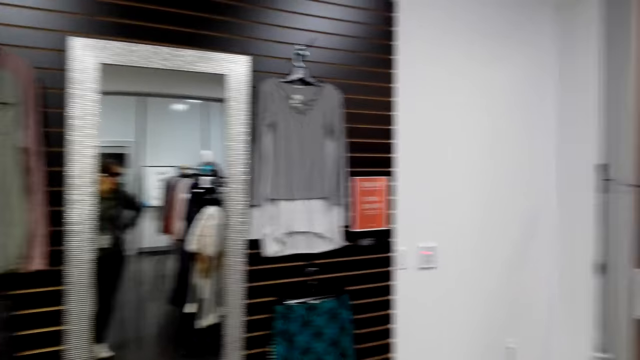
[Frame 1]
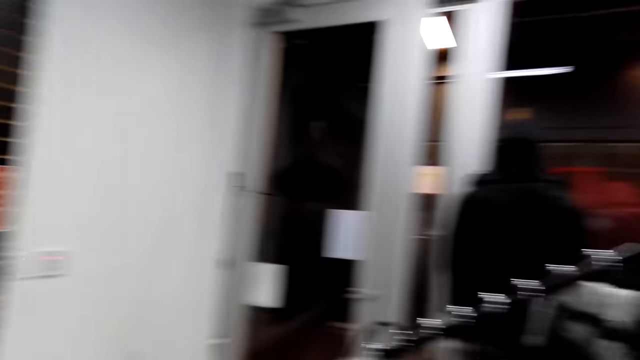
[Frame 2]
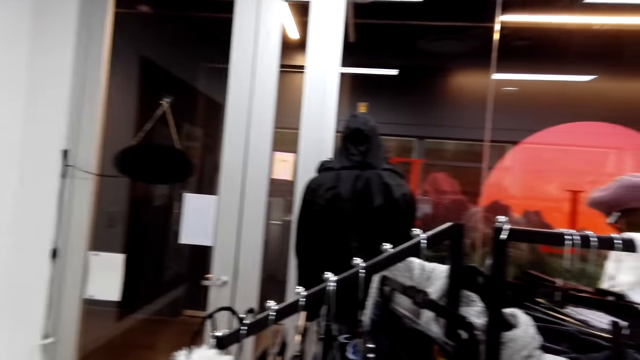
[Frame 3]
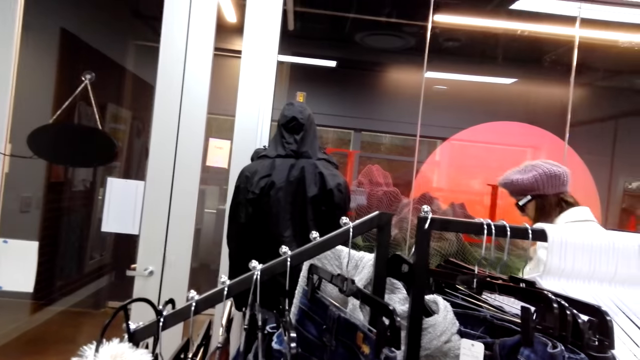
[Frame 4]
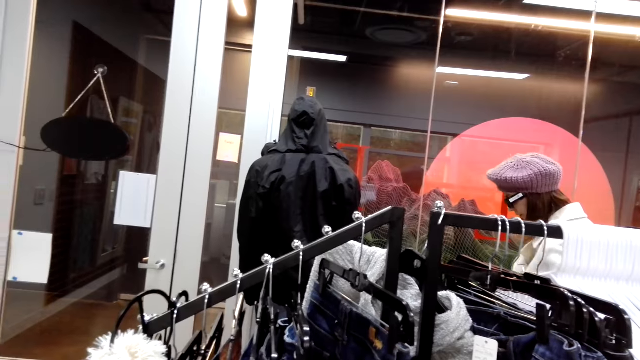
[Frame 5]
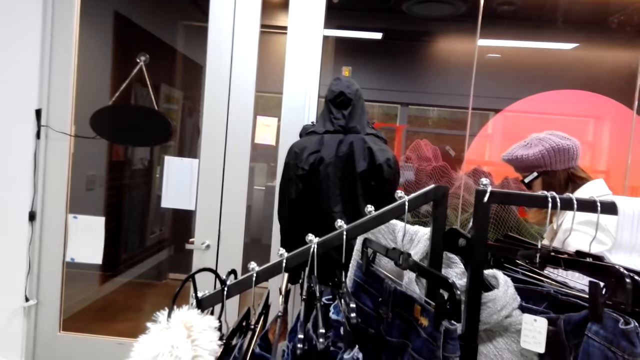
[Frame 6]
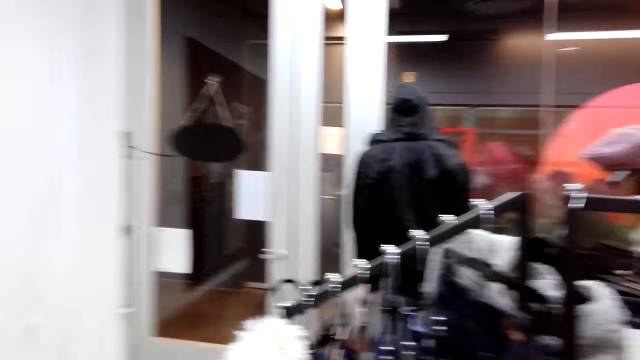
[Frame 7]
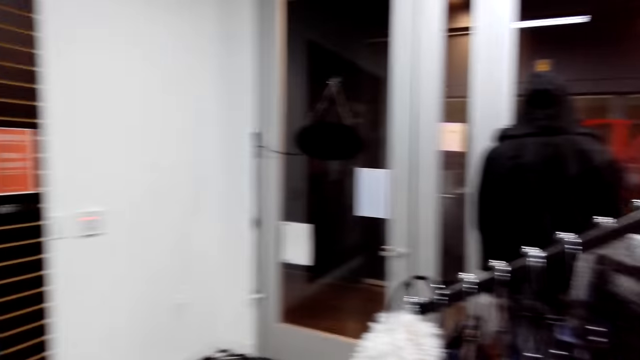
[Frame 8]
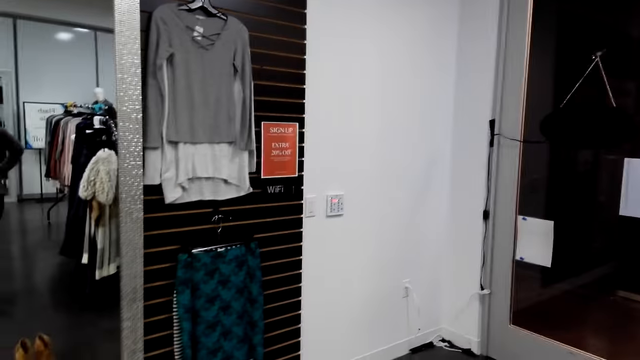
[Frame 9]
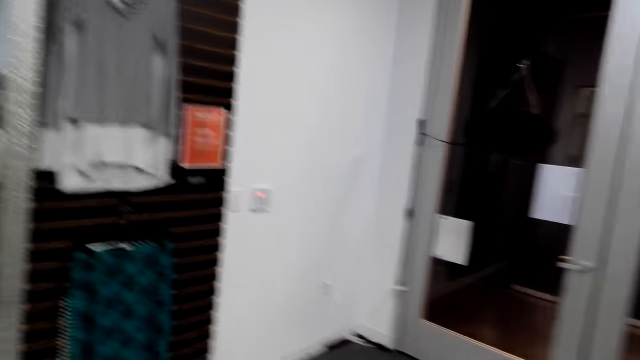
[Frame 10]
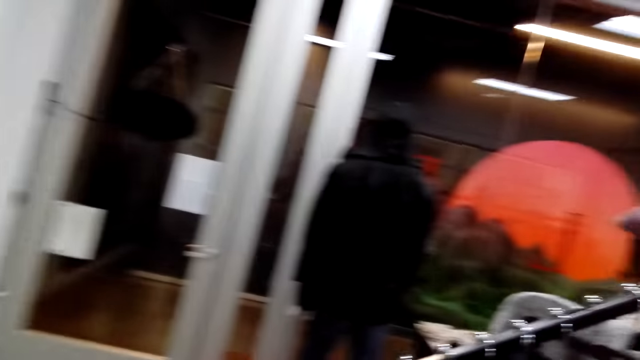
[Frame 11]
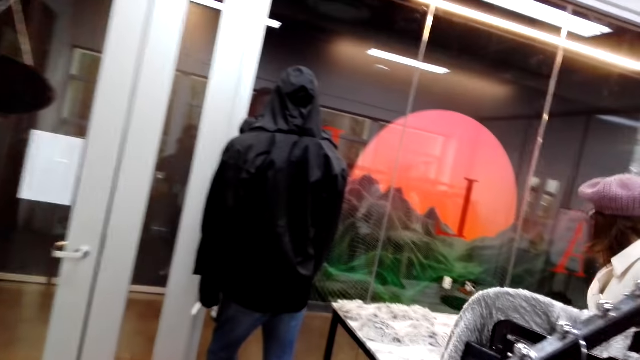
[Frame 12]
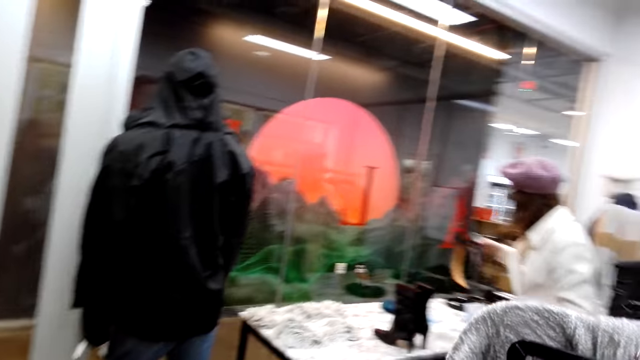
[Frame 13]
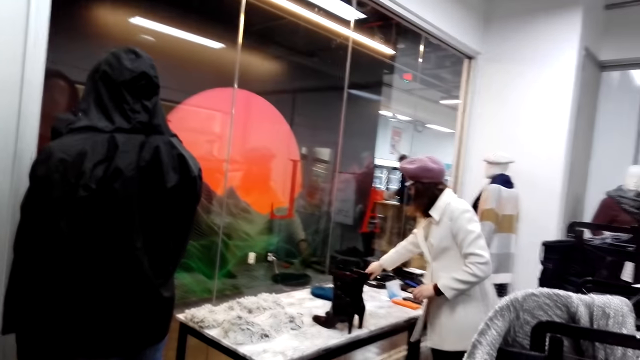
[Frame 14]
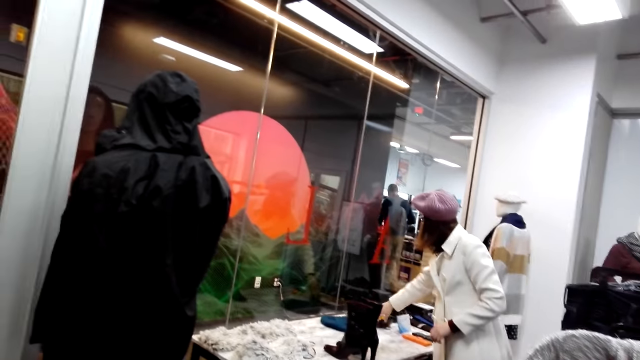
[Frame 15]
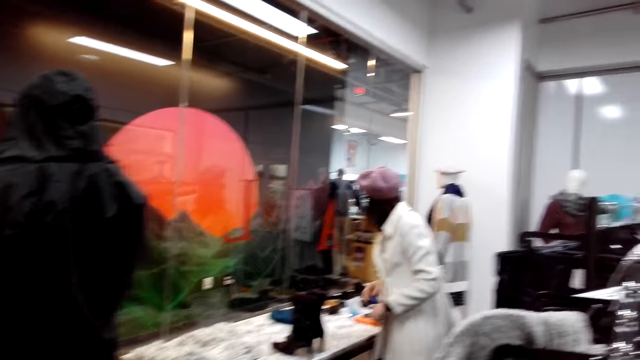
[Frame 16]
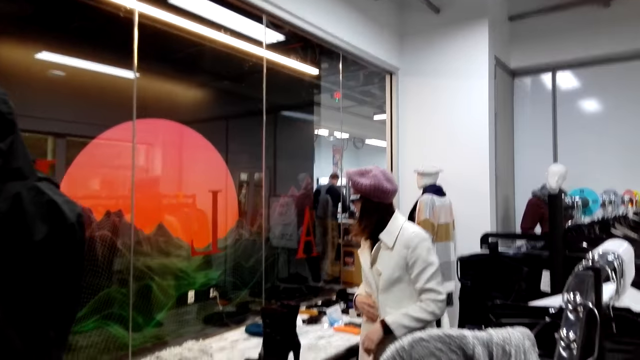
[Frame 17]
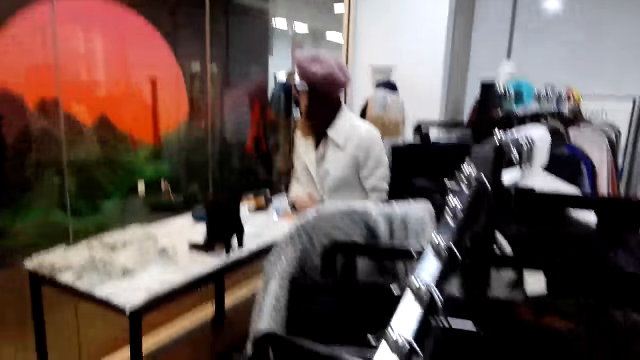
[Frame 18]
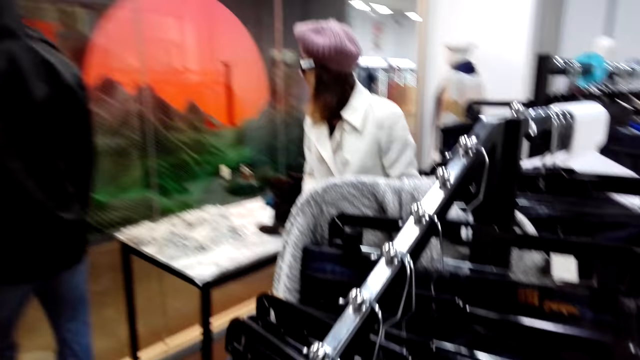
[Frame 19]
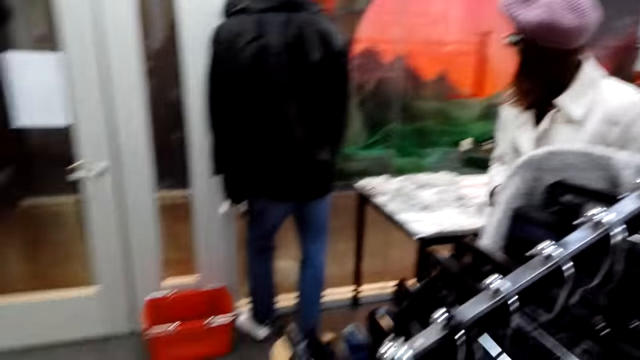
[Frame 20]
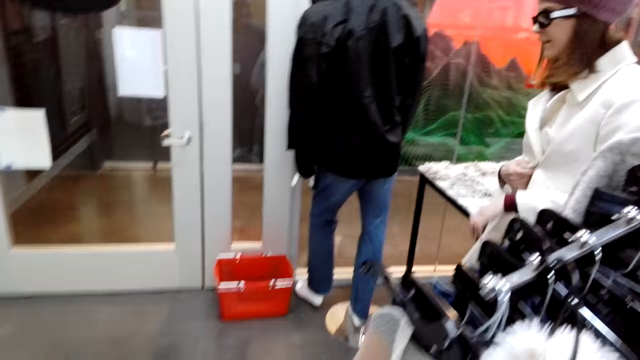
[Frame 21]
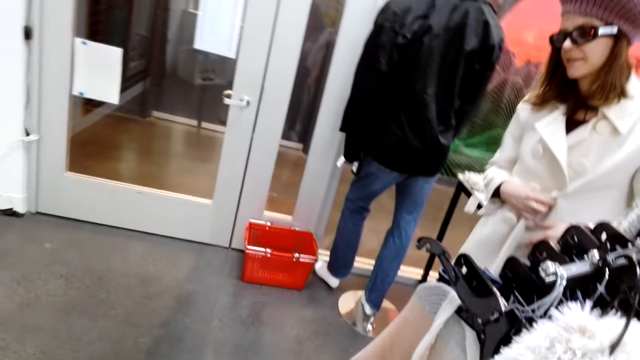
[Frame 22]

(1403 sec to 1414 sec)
The camera wearer looks at a woman. The woman converses to the camera wearer. The camera wearer looks around. They walk in the store and converse to the woman. The woman touches the surface and walks in the store.

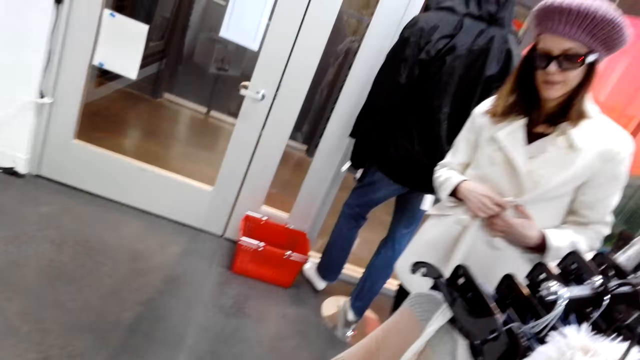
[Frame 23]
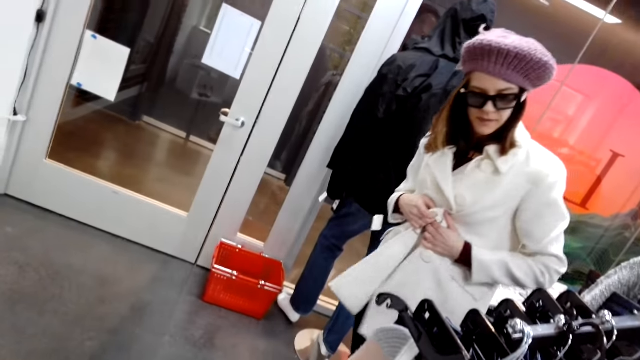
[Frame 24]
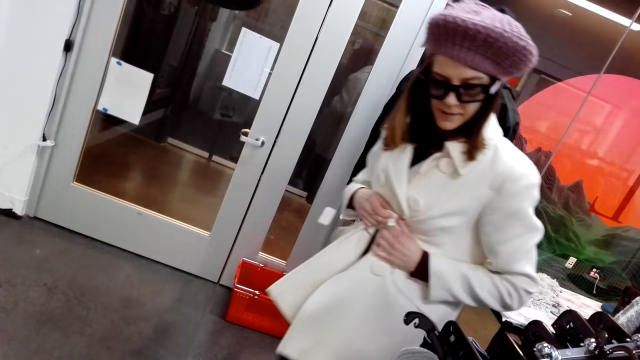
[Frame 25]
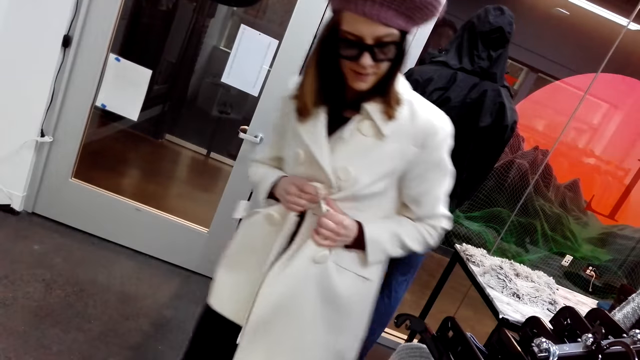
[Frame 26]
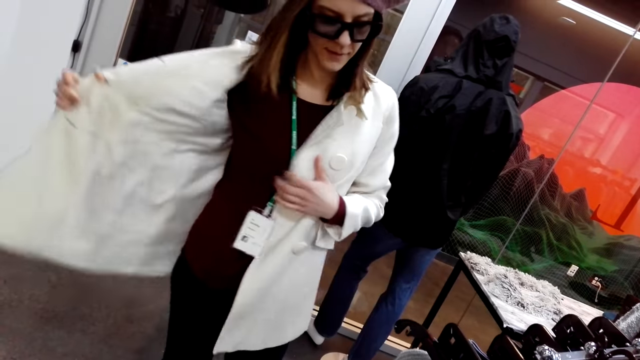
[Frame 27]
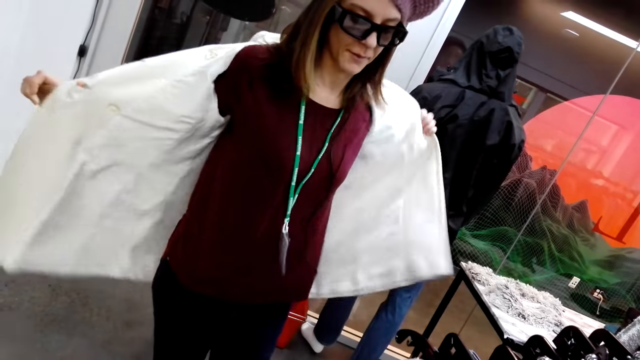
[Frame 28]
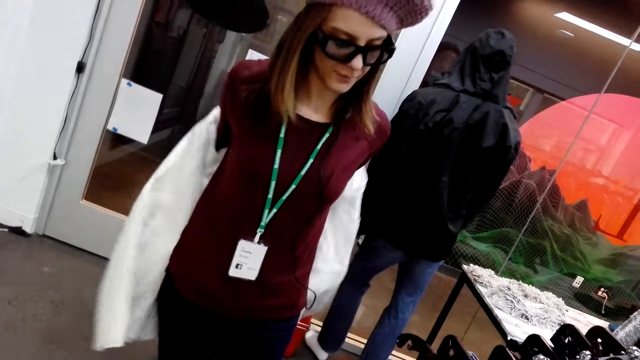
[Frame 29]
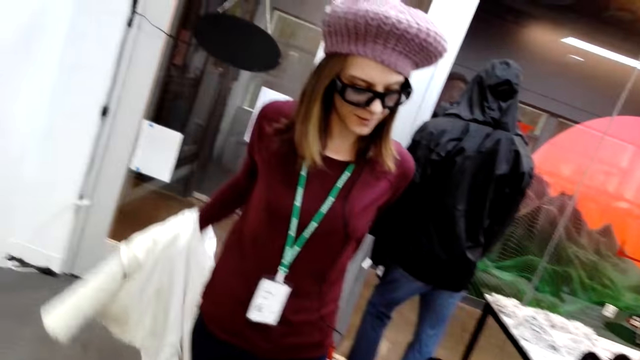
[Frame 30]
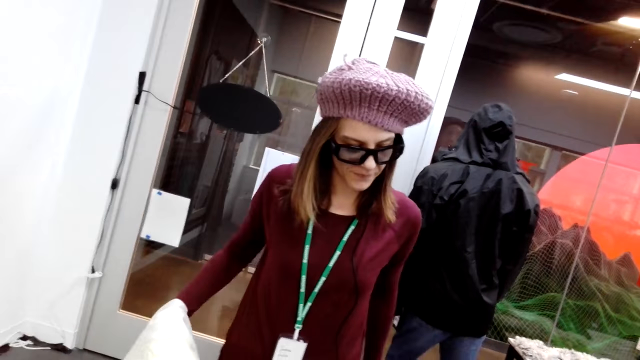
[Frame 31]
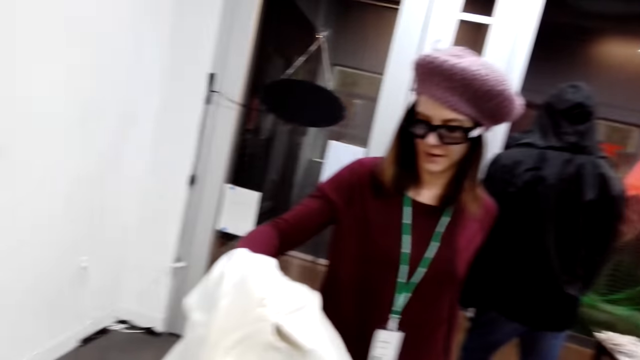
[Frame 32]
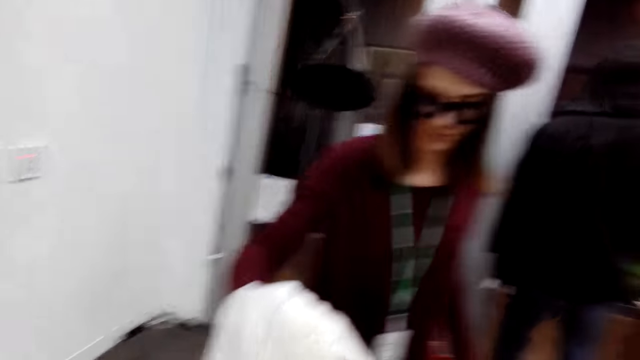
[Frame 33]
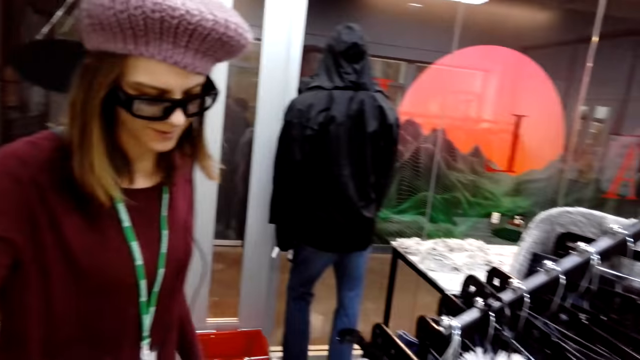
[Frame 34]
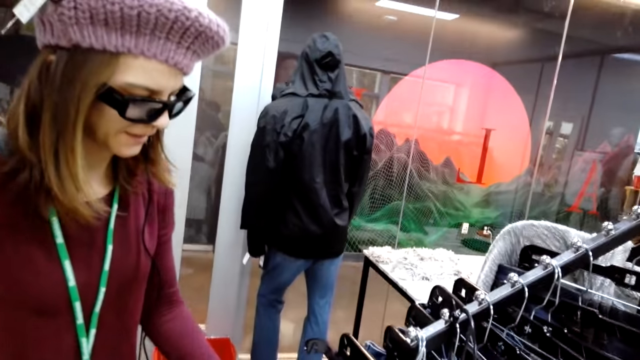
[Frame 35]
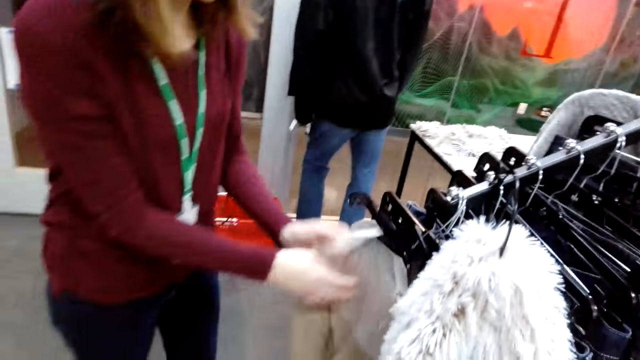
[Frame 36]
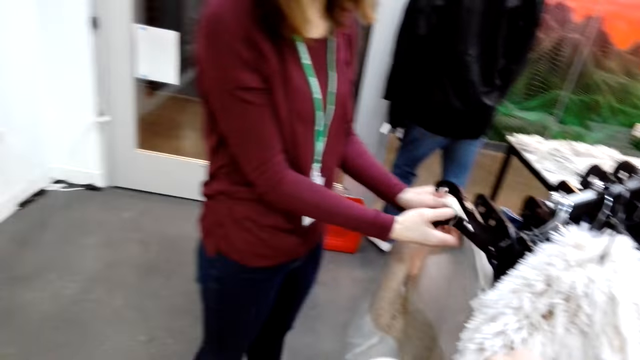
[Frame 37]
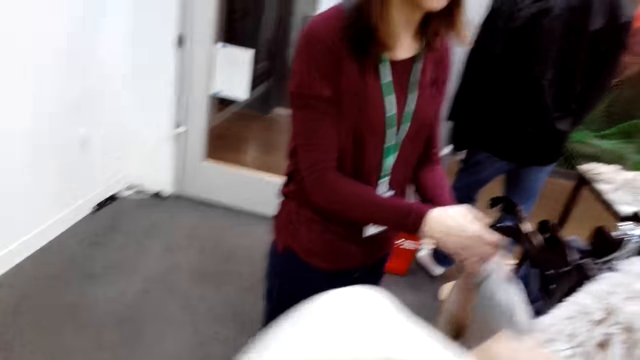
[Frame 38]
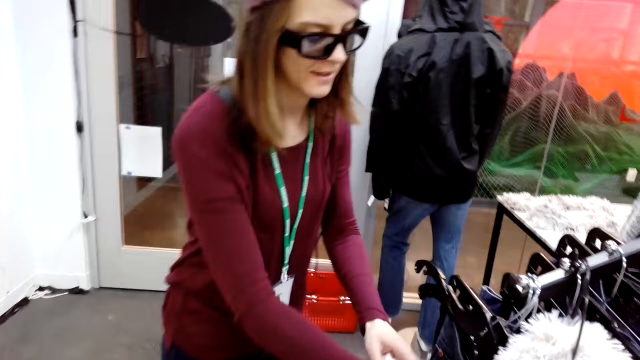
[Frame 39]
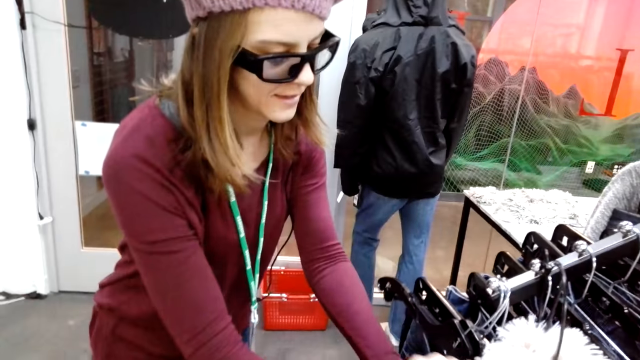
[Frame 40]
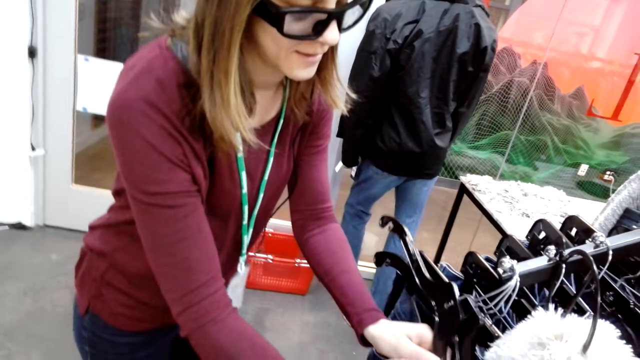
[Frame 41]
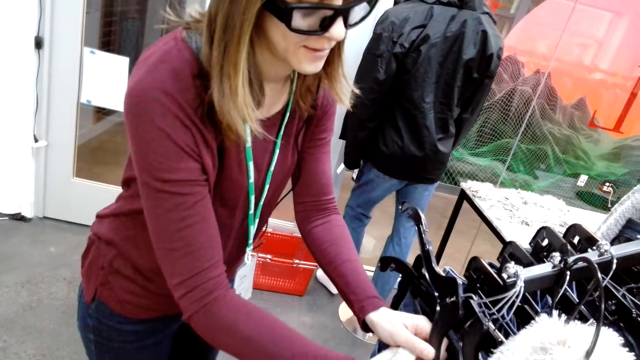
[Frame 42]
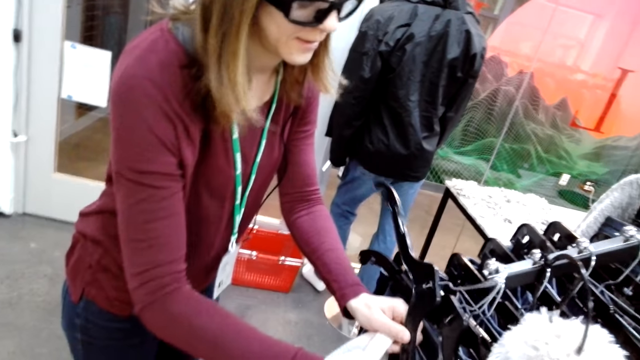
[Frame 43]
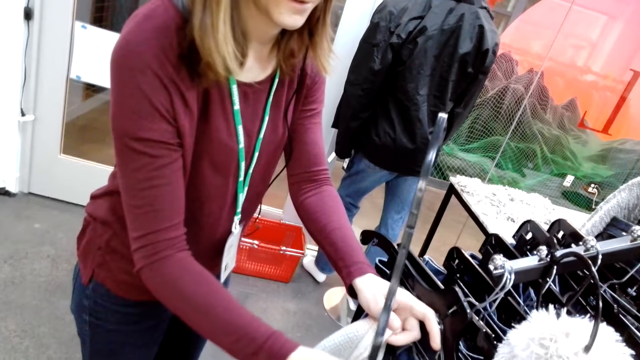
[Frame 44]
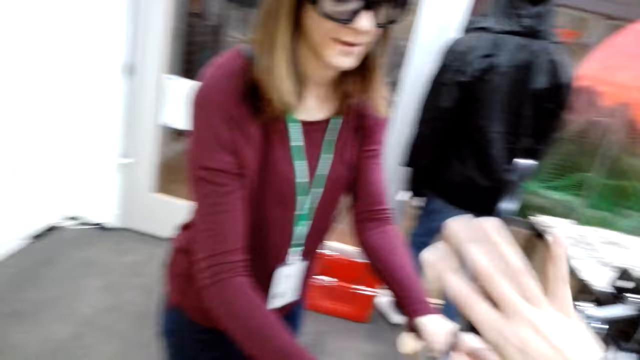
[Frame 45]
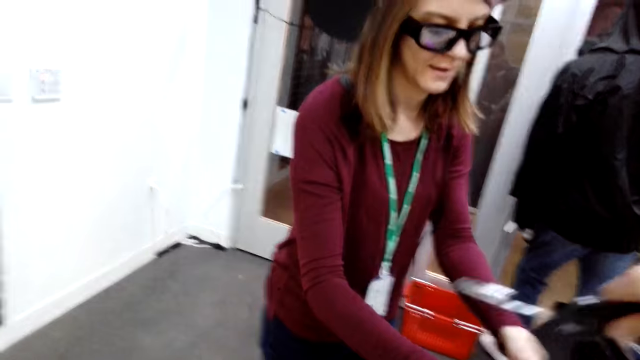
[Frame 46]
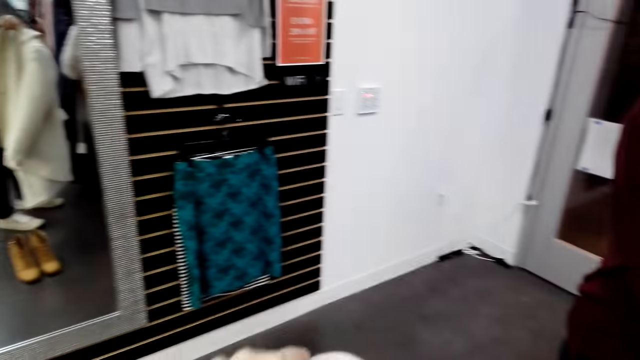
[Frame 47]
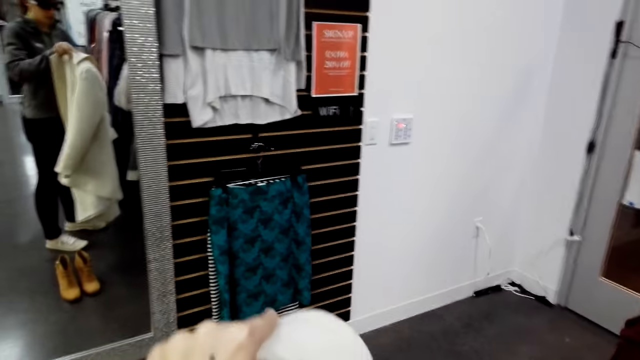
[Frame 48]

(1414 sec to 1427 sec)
The camera wearer converses to the woman. The woman unbuttons the buttons on the trench or coat and removes the trench. The camera wearer looks at the woman. The woman hands the camera wearer the coat. The woman removes a cloth on the hanger, removes the hanger and hands the camera wearer the hanger. A man converses to the camera wearer.
